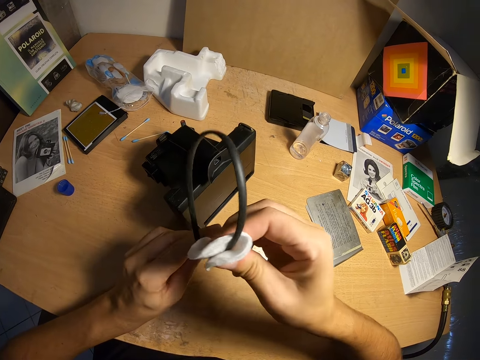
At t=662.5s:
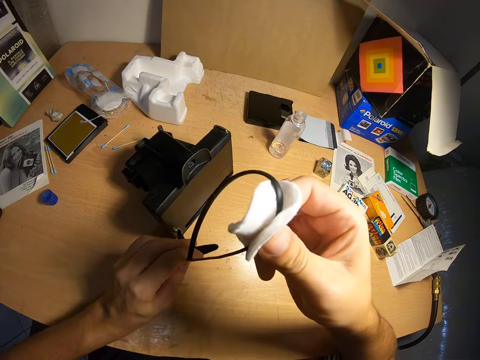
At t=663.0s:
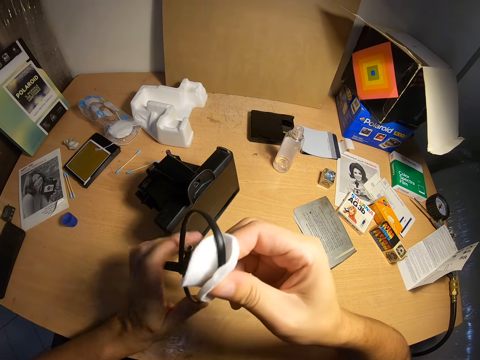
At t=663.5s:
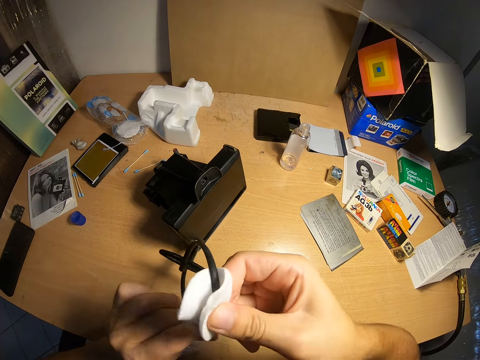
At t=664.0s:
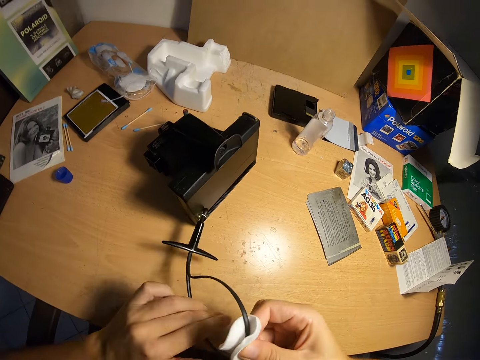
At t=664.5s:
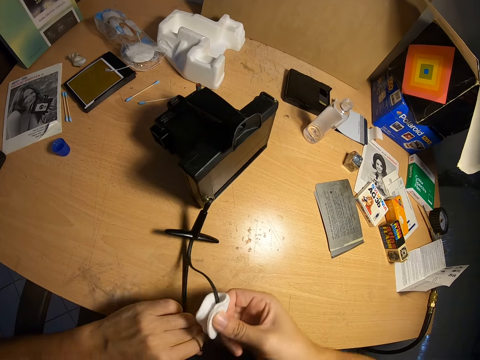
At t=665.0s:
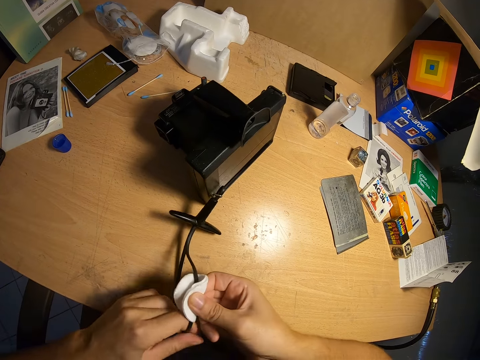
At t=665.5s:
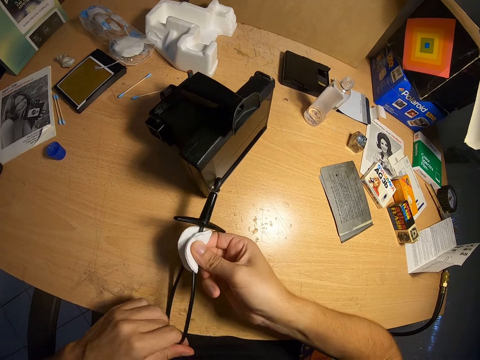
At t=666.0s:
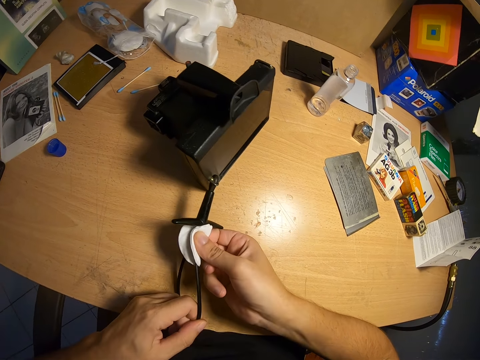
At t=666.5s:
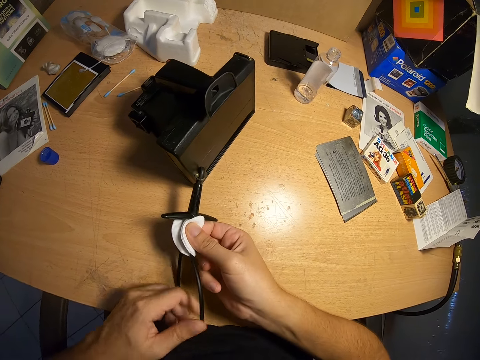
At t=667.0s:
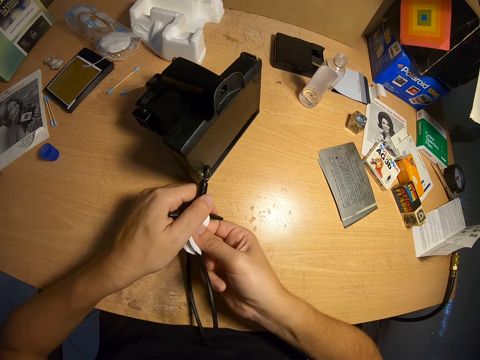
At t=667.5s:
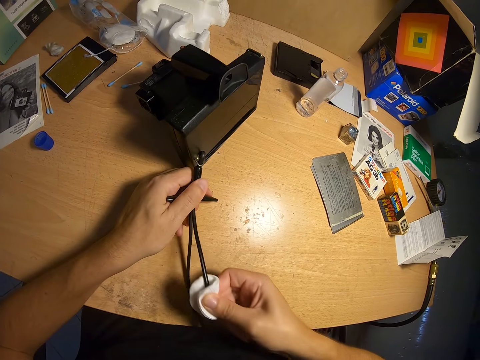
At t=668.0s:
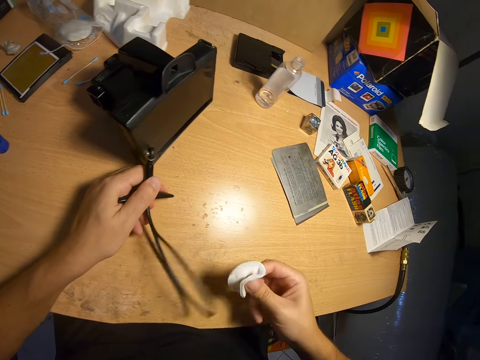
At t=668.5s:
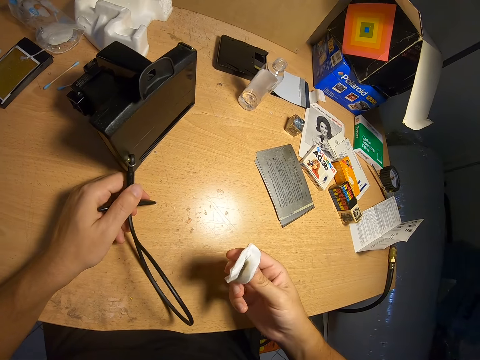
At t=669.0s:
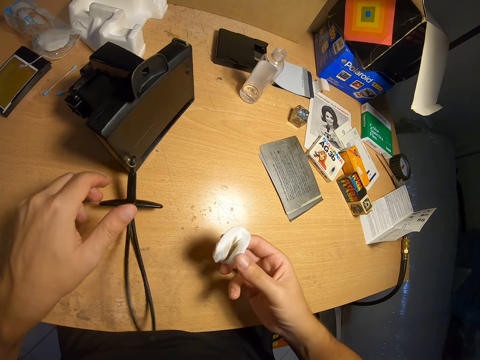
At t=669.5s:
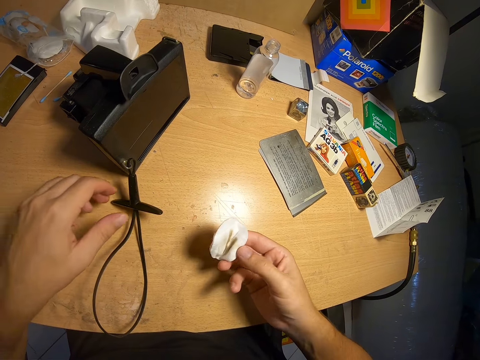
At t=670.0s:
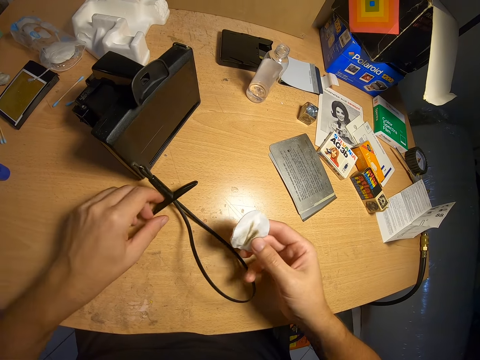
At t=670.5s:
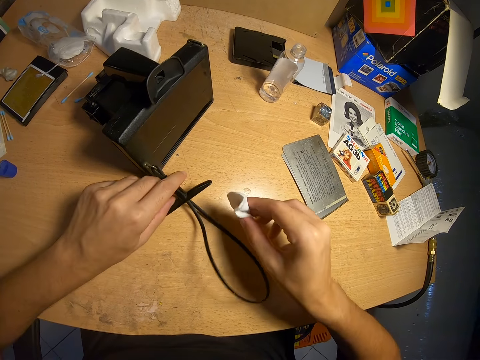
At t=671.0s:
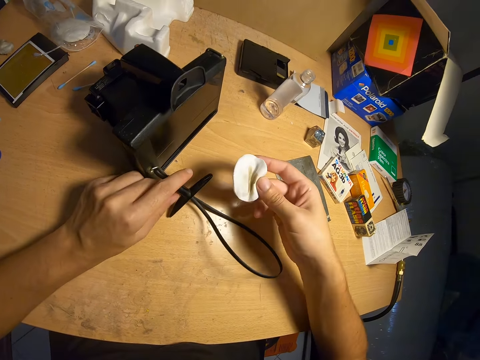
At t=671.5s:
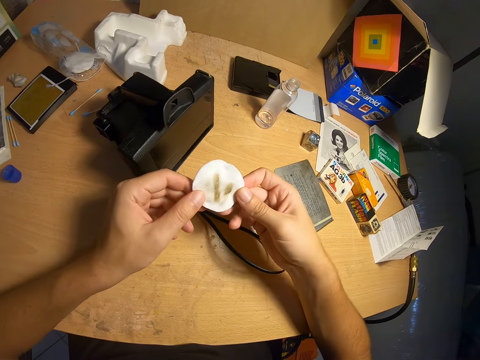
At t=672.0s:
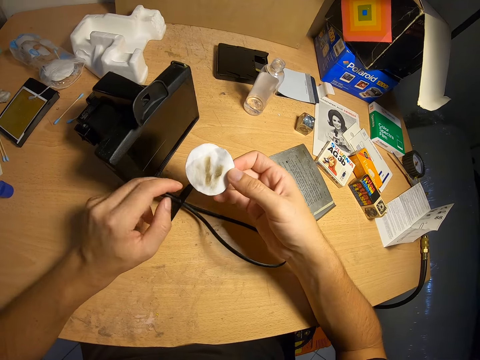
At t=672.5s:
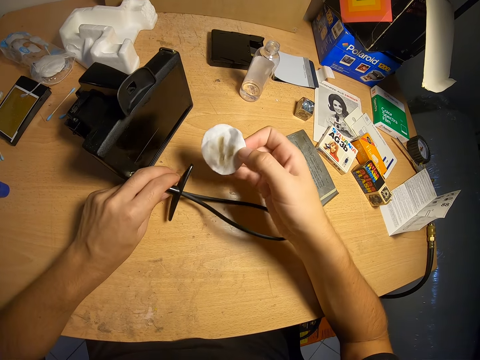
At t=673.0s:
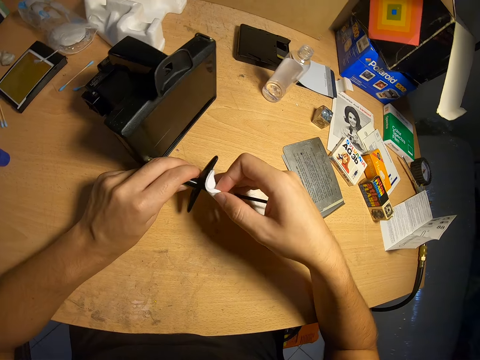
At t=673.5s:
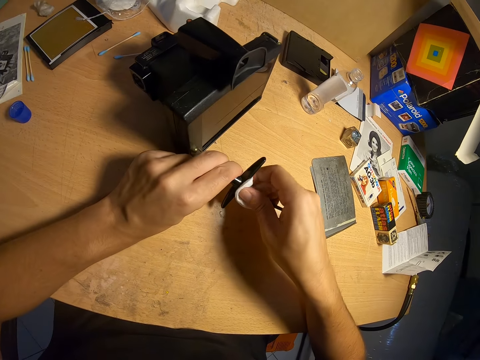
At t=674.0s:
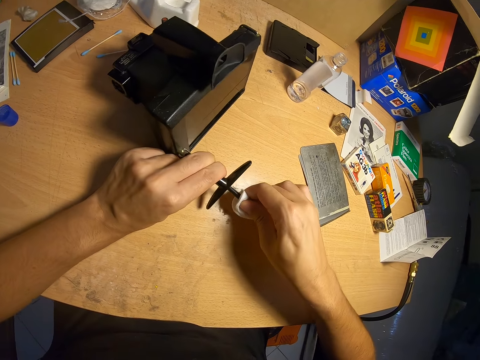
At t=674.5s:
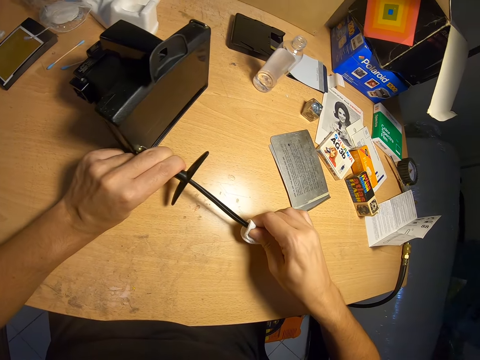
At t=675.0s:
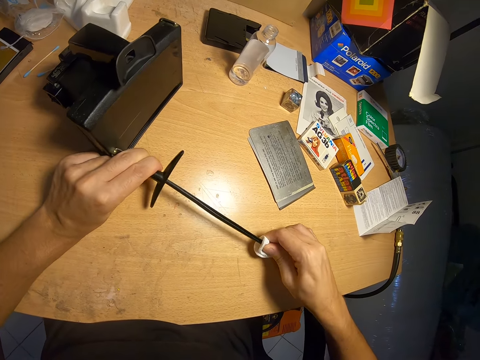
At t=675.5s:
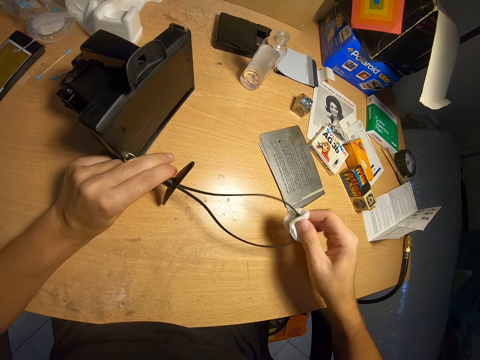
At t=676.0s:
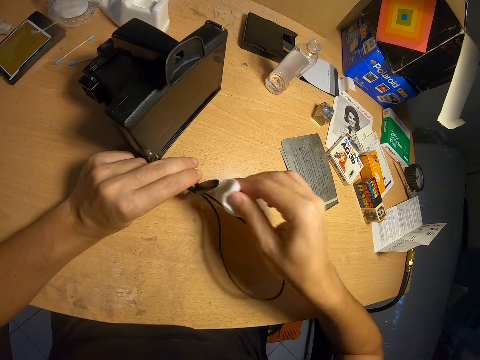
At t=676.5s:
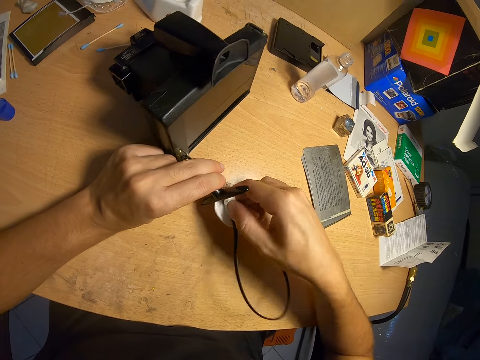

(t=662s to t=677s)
The camera wearer adjusts the cloth. They clean part of the camera with the piece of cloth.

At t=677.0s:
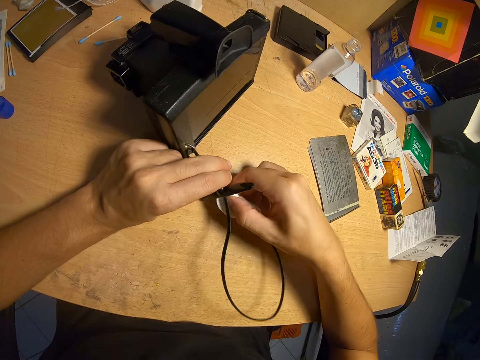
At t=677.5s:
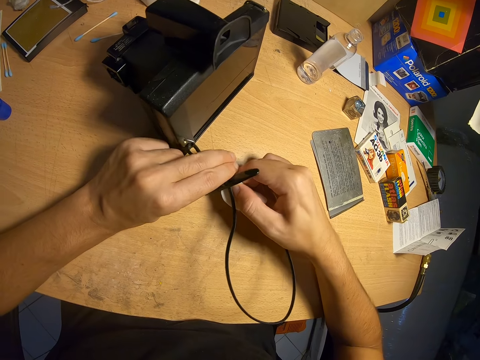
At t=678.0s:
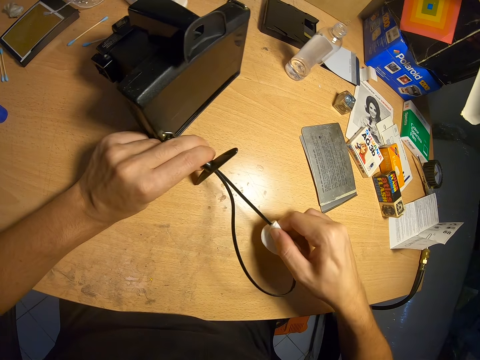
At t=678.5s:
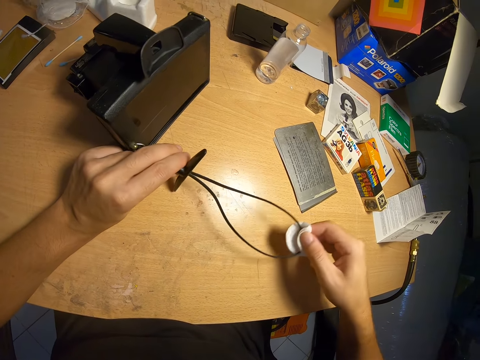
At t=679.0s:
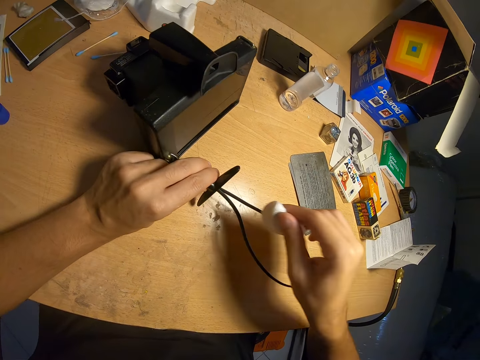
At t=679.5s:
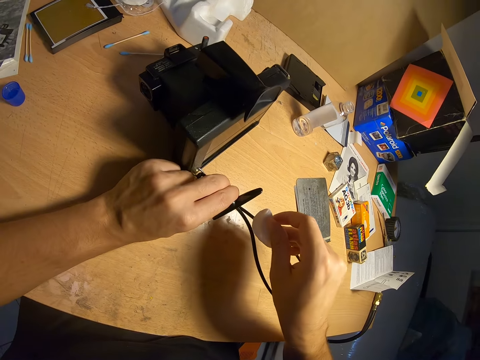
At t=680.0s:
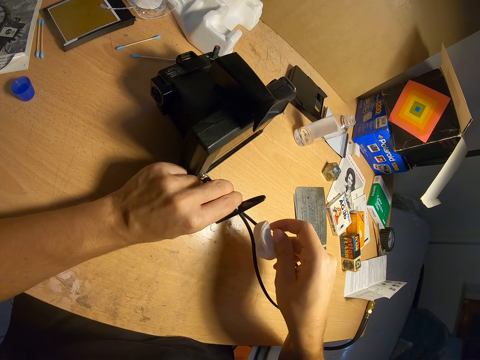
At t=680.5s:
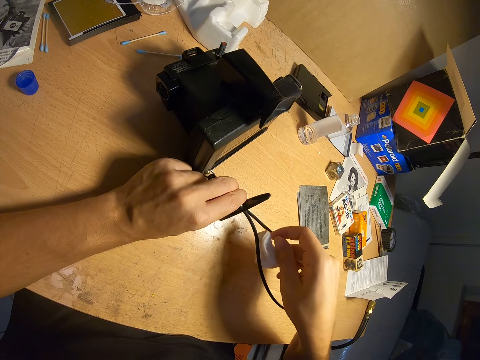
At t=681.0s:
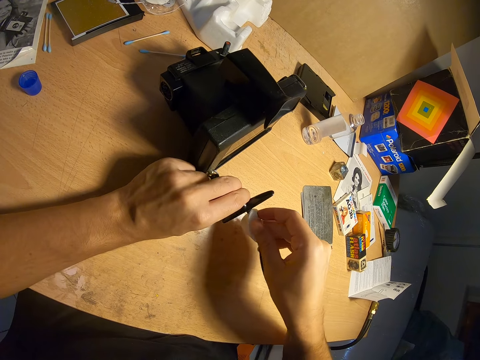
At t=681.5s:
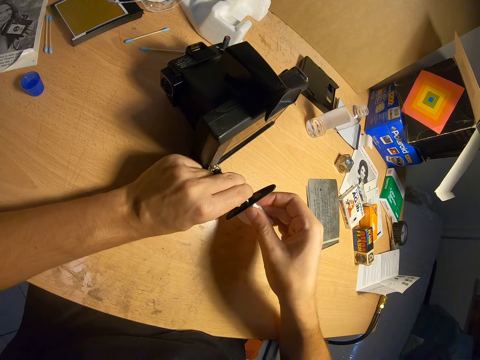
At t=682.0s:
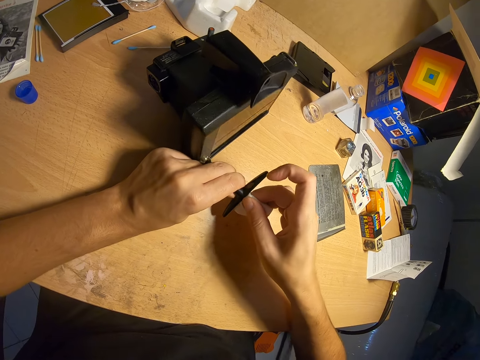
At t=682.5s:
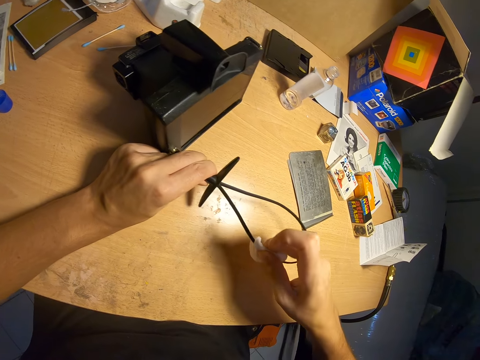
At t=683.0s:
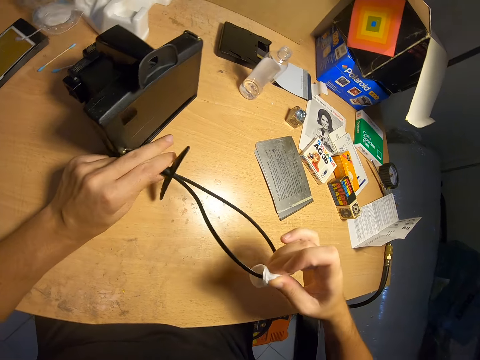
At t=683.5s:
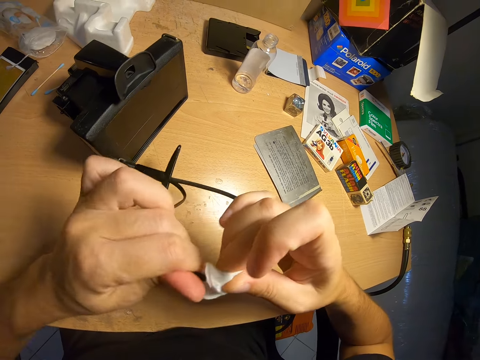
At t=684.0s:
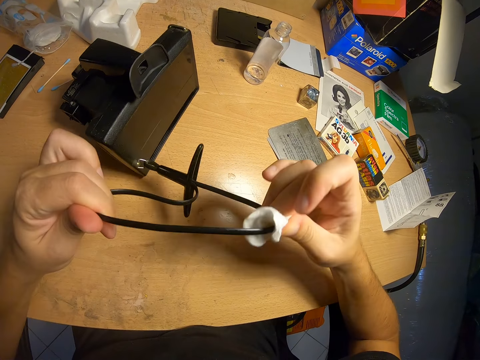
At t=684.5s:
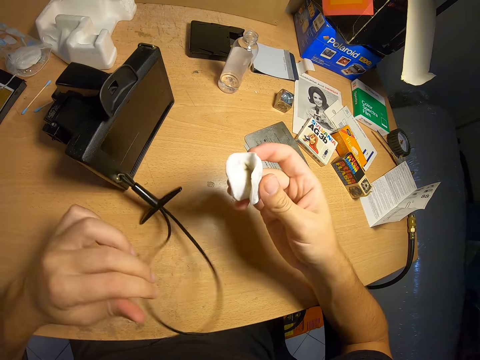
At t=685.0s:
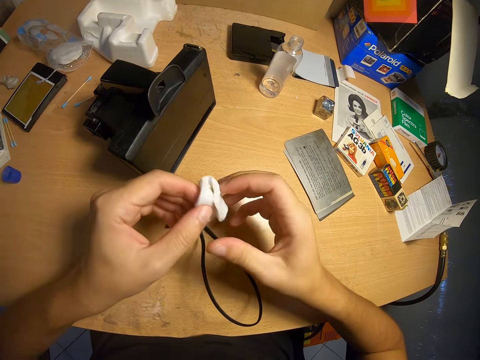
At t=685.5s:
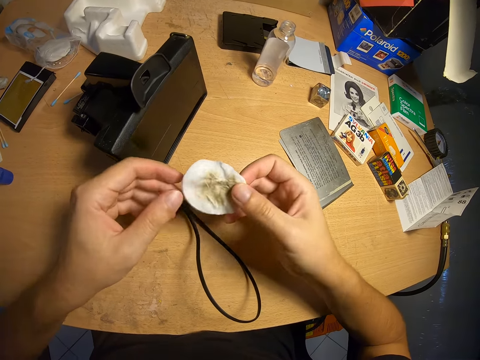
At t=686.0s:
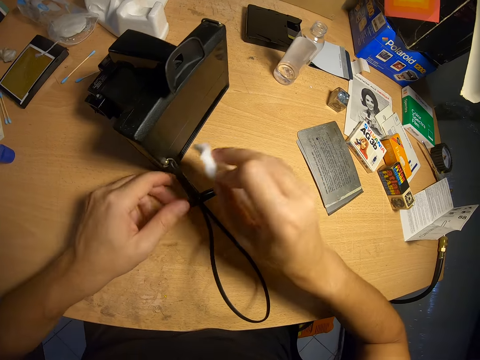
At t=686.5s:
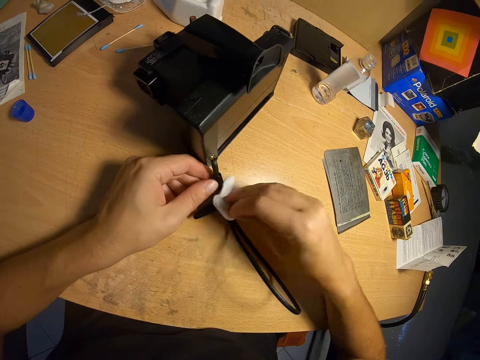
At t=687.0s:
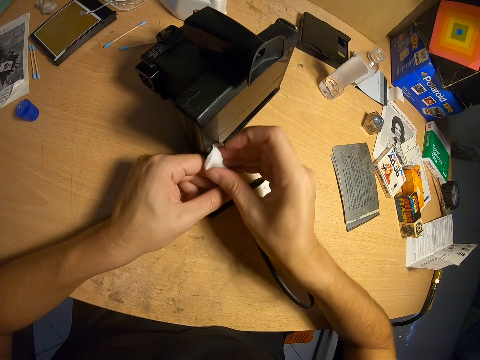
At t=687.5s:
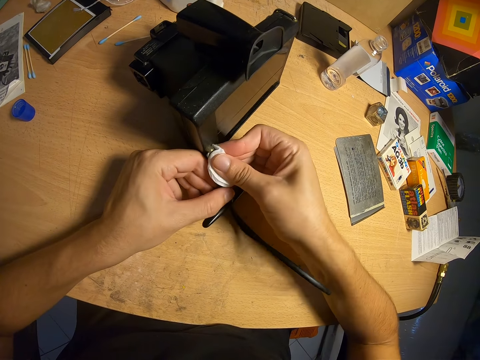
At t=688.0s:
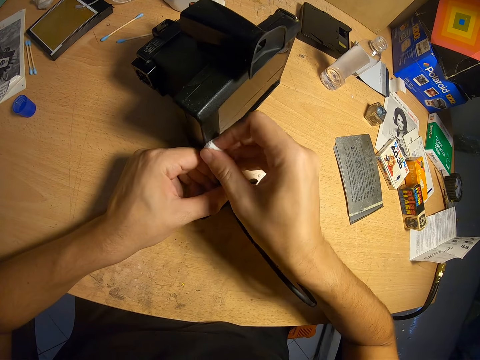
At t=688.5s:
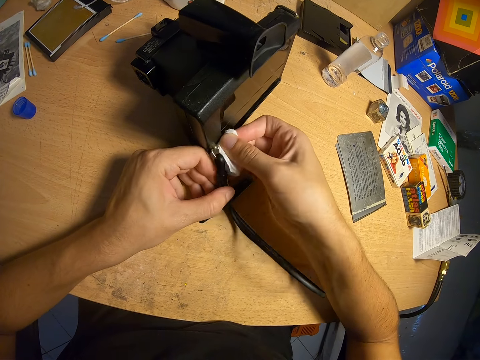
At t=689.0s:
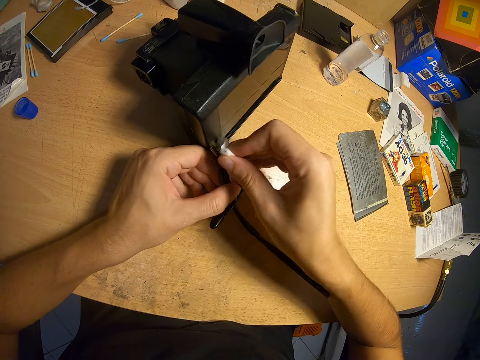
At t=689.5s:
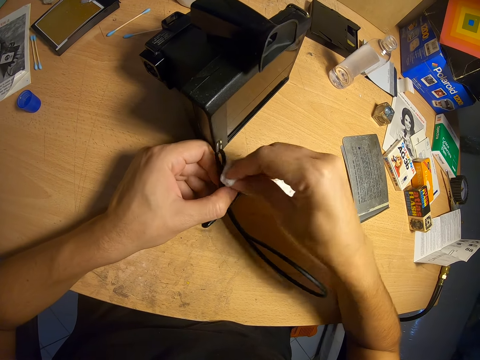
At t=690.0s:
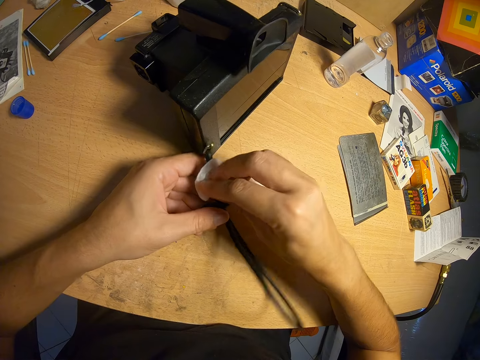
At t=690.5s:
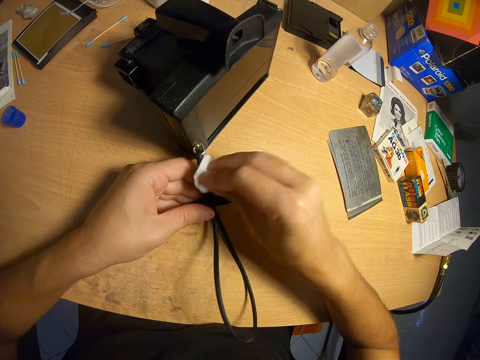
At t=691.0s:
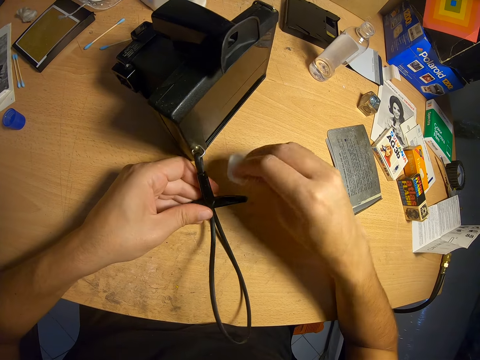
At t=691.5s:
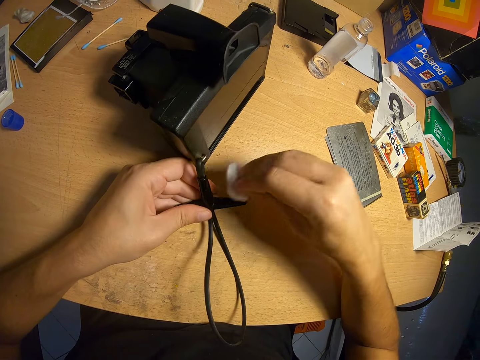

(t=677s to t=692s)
The camera wearer adjusts the cloth. They look at the pad. They clean part of the camera with the piece of cloth.
